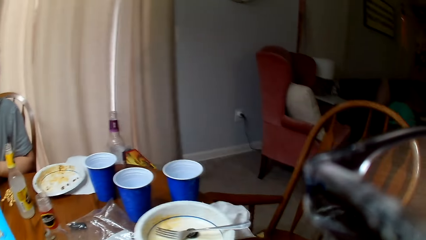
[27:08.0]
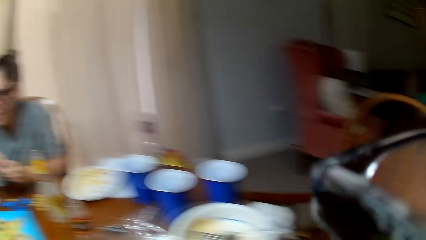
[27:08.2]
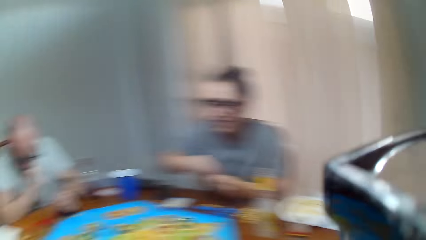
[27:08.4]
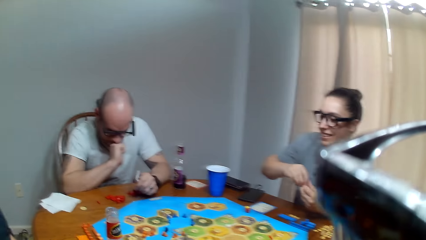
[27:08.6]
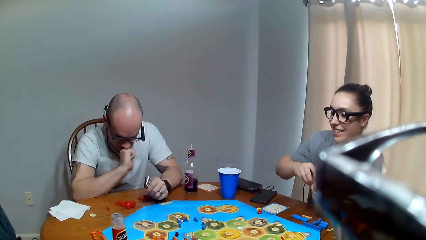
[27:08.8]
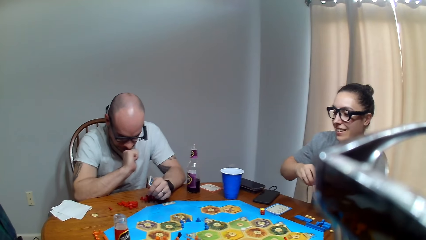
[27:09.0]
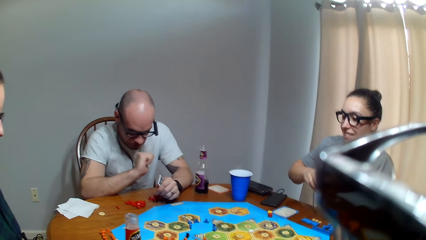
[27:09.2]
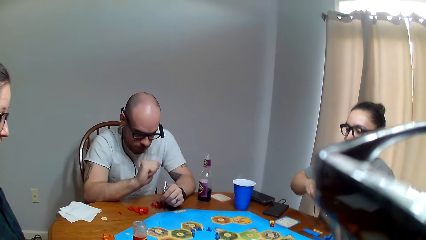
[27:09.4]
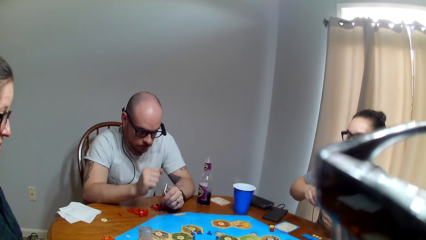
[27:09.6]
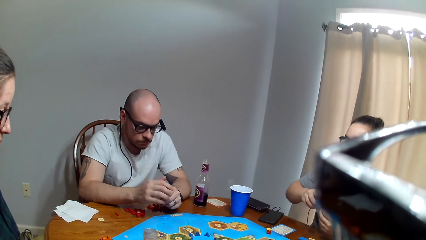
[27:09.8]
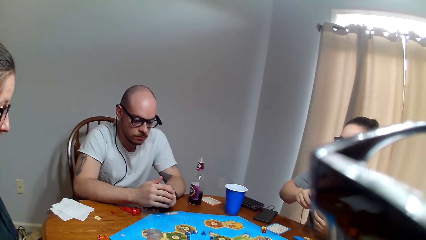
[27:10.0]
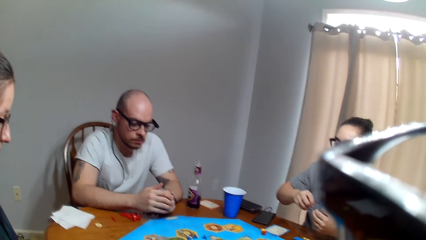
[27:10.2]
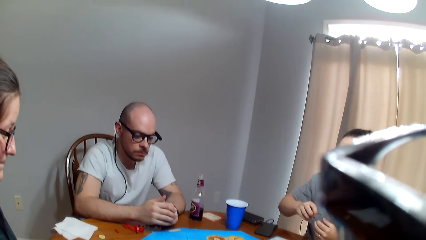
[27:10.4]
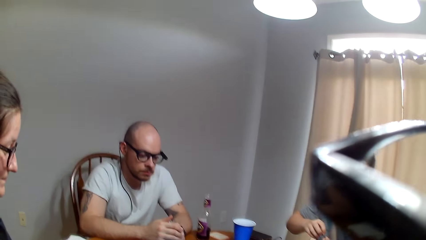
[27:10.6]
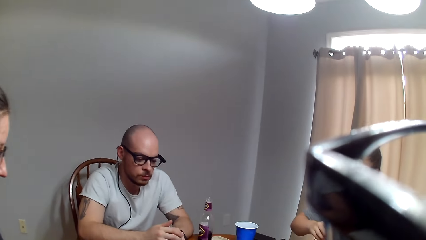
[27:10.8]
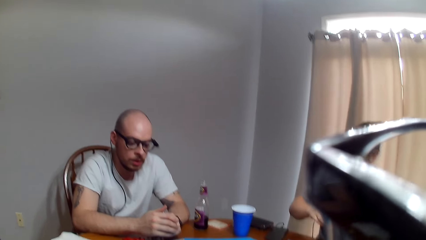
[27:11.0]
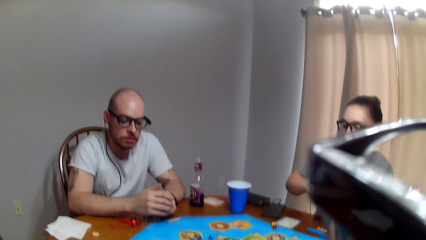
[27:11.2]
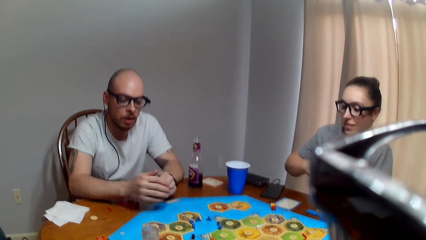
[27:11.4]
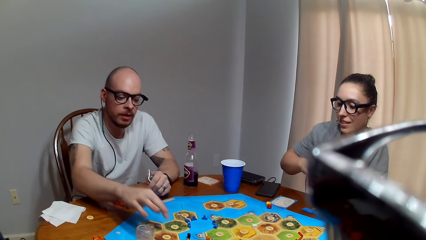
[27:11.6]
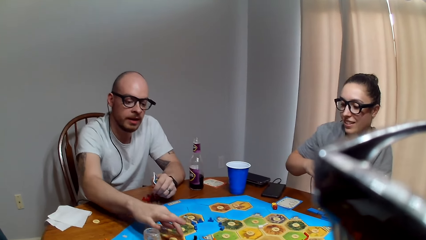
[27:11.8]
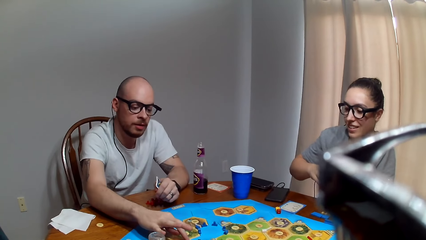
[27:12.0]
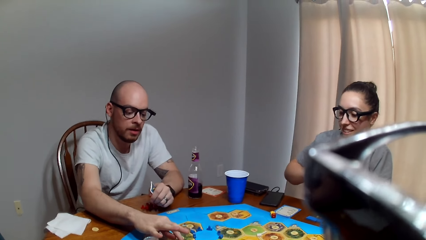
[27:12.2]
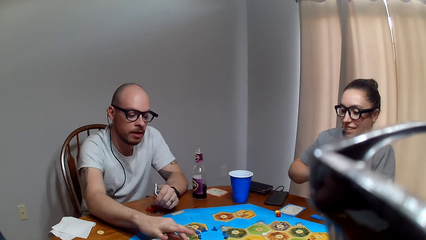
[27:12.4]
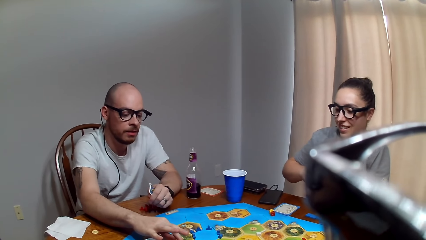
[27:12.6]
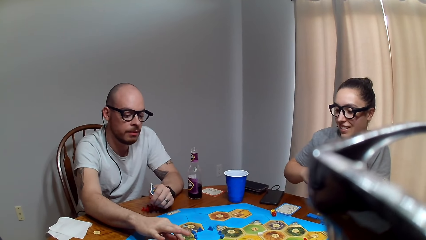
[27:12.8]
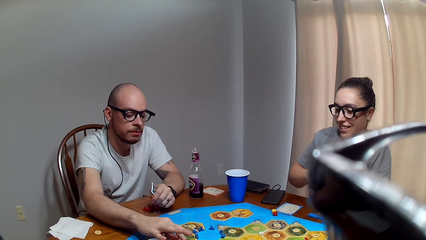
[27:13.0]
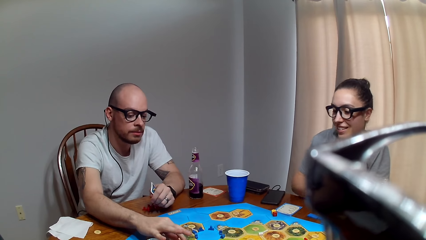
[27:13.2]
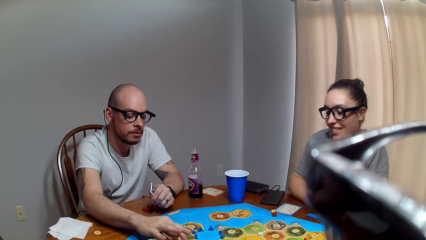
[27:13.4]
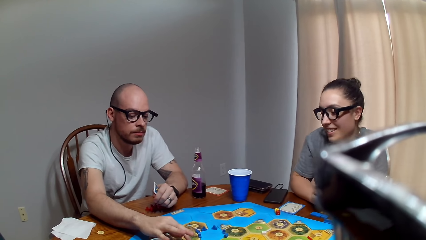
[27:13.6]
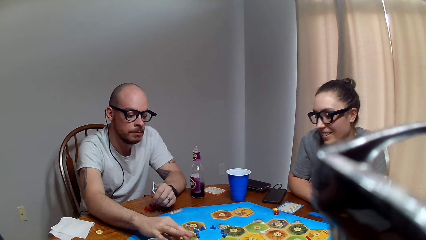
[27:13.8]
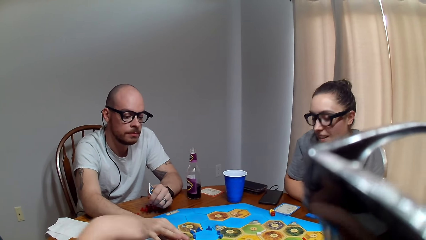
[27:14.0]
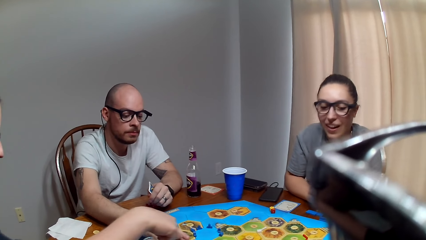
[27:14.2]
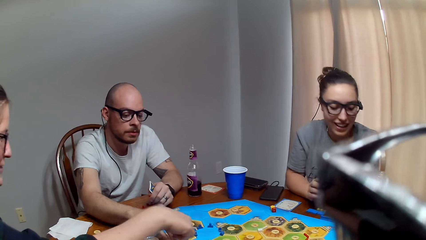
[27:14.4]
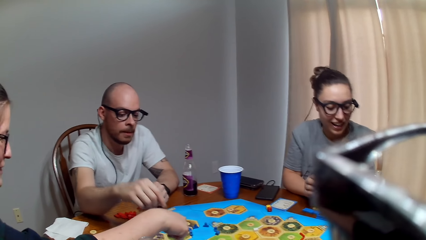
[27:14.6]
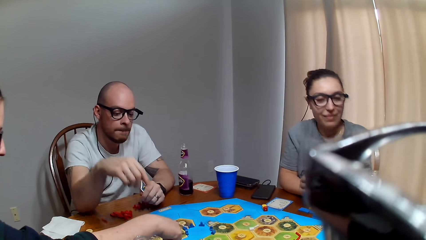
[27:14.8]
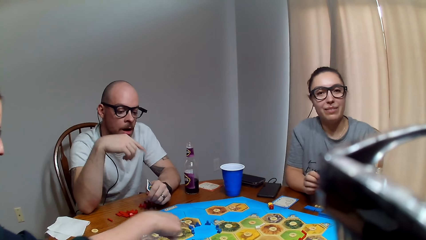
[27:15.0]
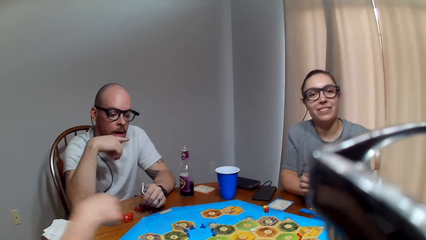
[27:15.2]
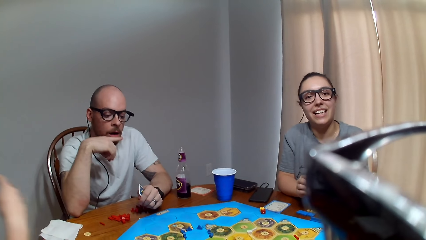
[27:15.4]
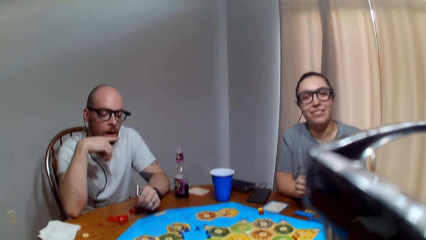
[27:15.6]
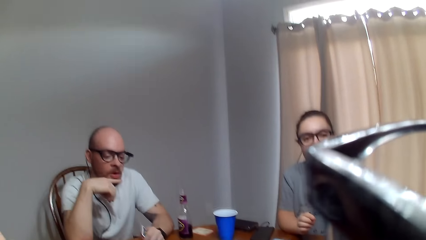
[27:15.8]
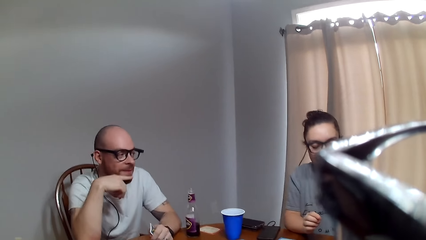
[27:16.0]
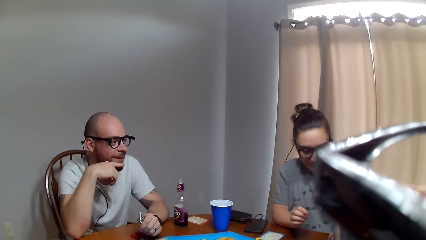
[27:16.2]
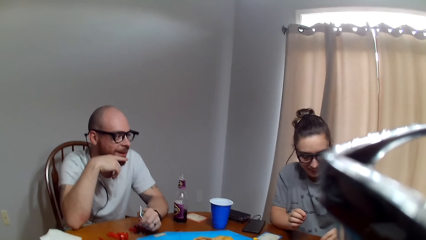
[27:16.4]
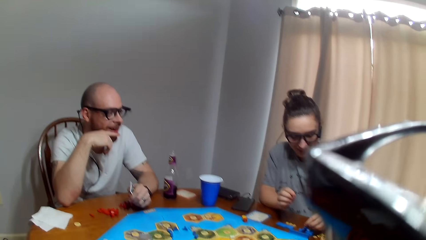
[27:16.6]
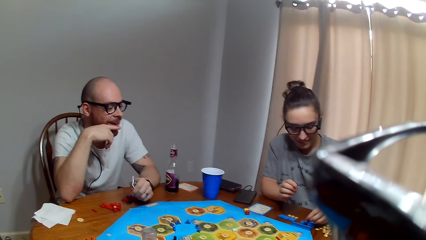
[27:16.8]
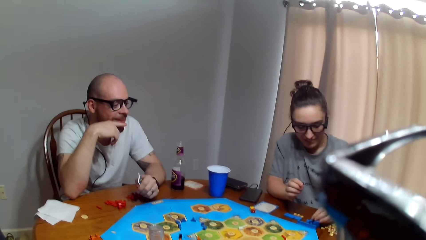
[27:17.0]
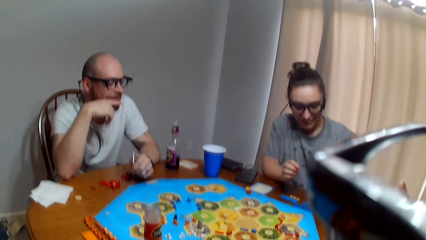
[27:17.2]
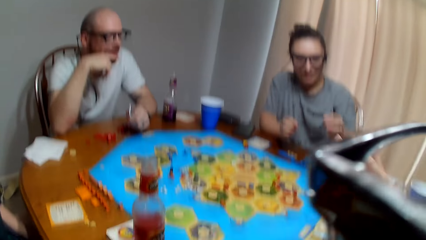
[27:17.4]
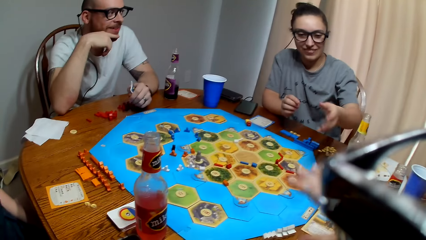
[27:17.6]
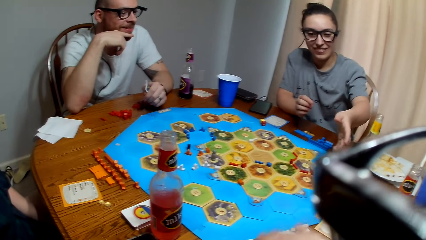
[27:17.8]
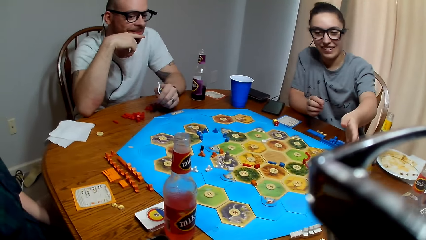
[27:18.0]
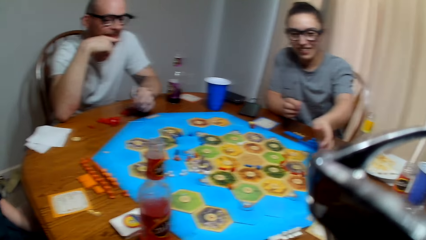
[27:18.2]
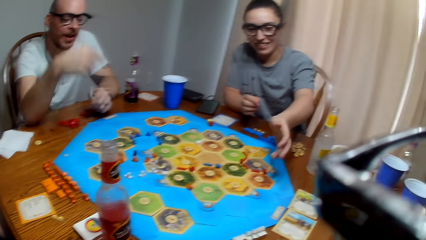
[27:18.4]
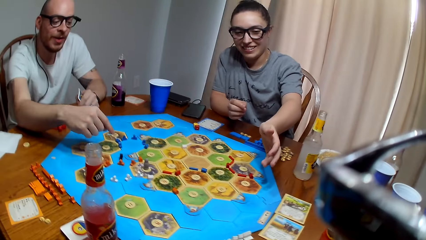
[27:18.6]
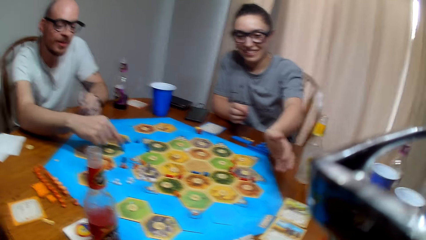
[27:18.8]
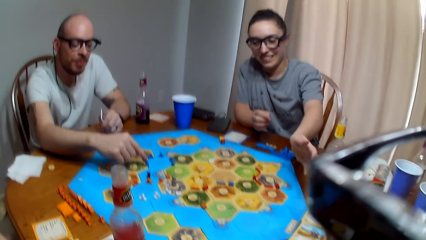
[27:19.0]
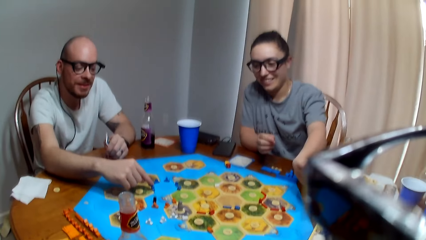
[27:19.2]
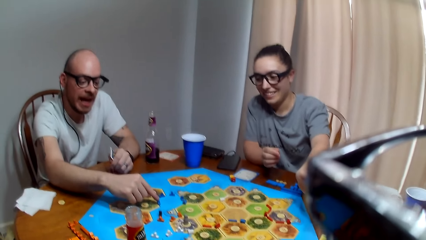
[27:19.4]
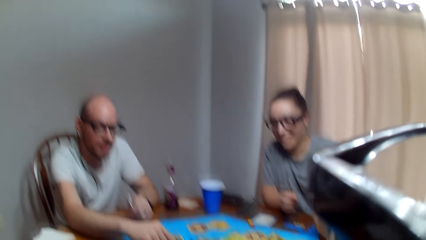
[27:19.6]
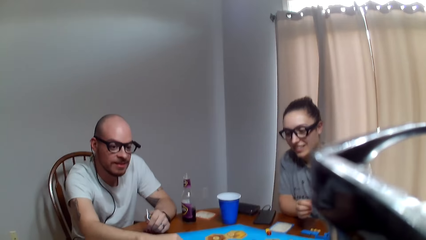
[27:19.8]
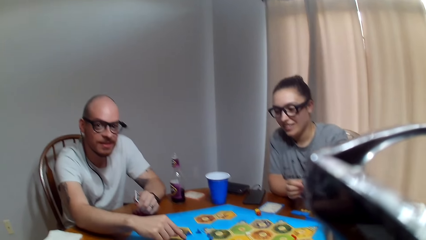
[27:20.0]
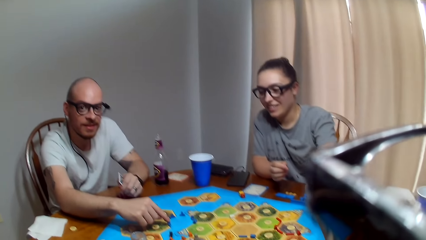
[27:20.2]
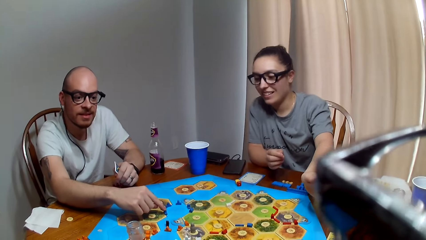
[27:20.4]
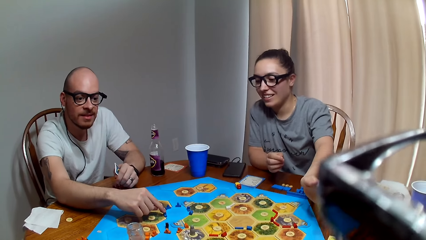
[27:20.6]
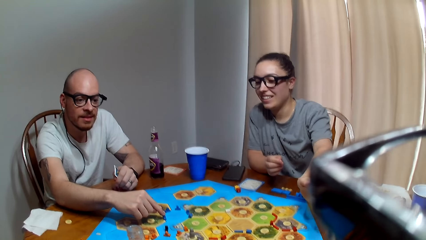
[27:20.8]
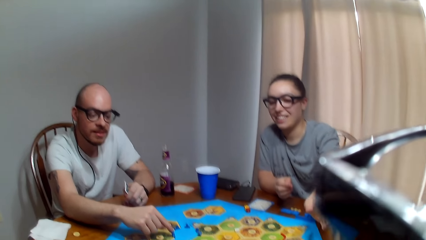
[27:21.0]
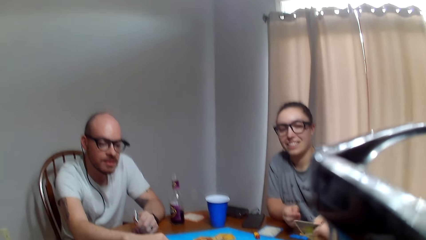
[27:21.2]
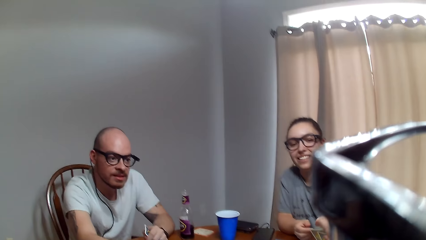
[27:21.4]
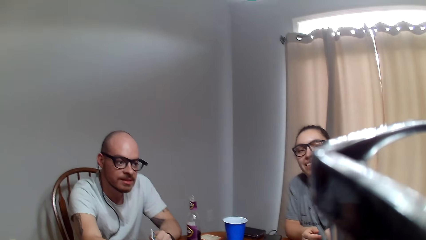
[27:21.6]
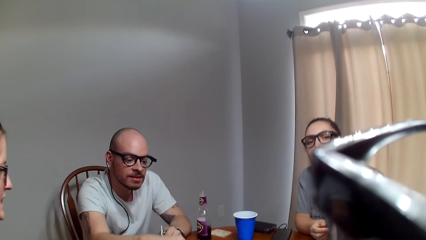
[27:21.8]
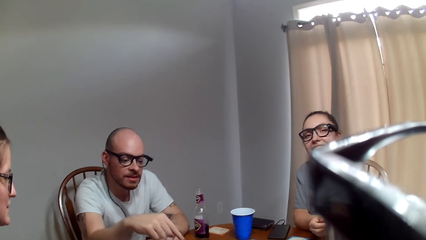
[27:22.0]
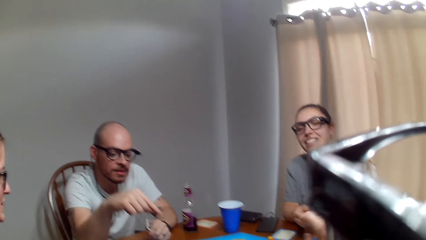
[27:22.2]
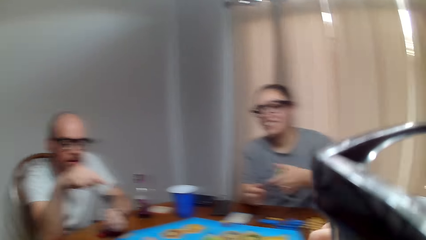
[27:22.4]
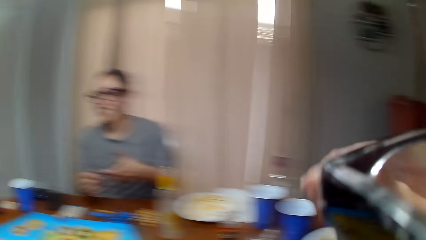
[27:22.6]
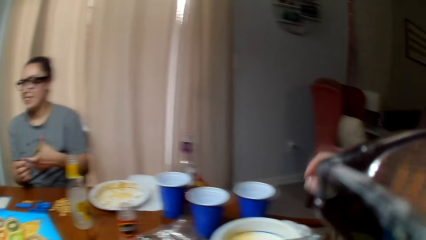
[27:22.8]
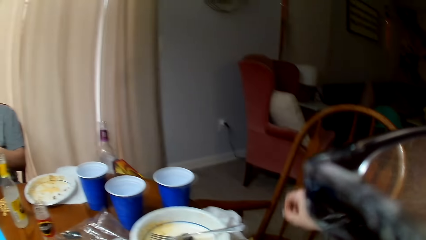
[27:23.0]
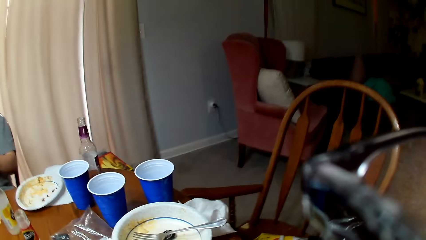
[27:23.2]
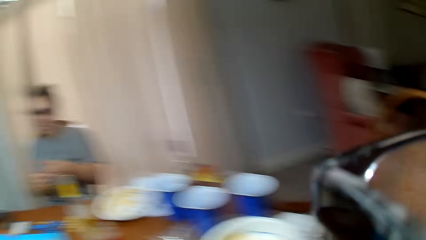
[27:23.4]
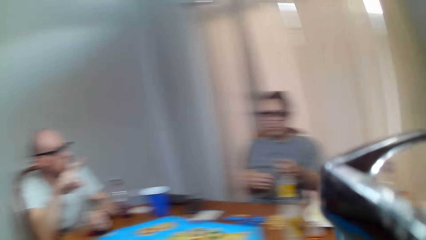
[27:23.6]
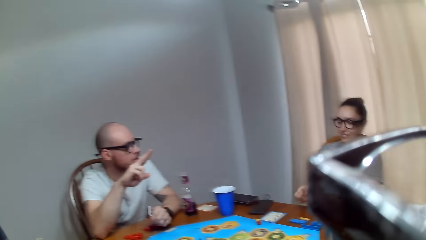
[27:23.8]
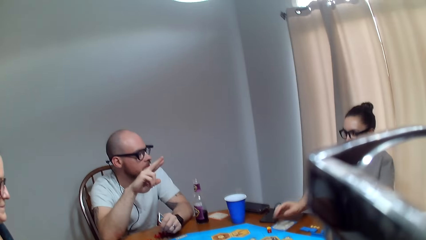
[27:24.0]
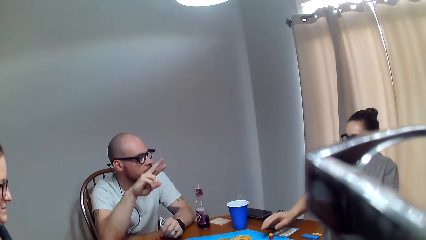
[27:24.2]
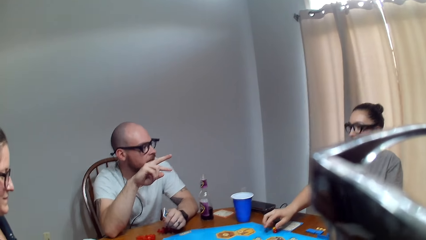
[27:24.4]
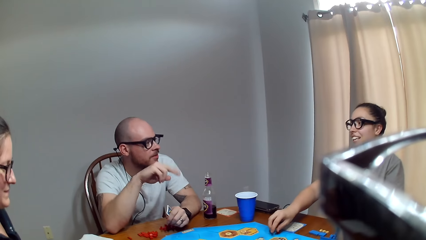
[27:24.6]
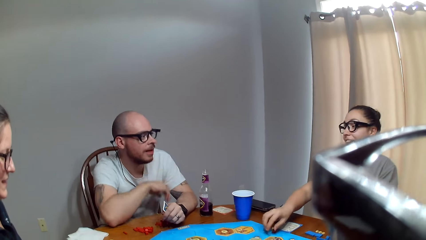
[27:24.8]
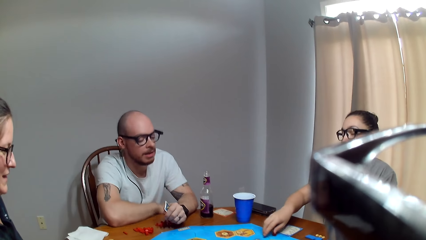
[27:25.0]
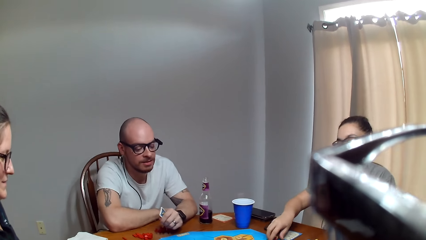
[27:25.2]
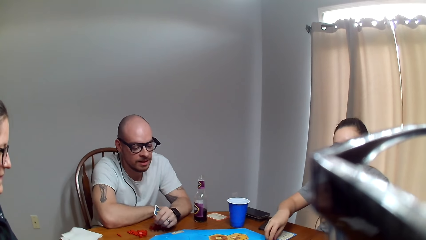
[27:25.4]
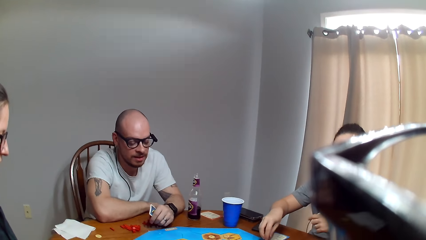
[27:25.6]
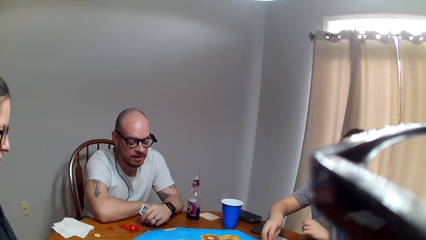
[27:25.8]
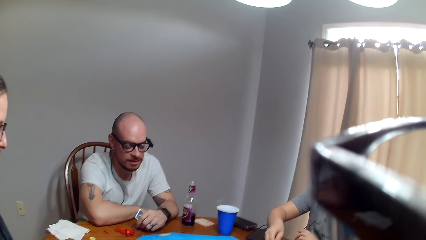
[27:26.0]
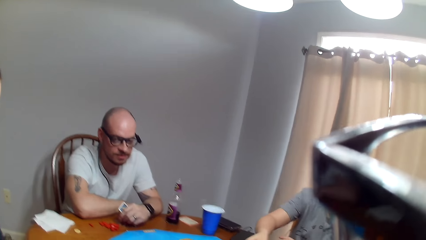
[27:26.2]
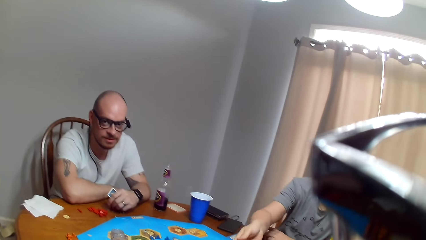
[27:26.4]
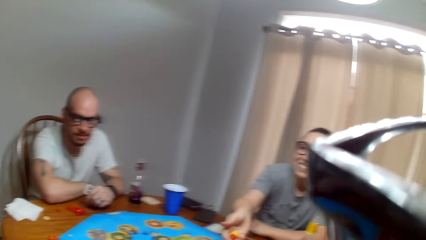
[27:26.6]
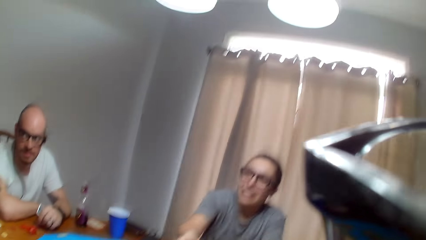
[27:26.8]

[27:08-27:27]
The camera wearer looks around. A man speaks to a woman. The man points on the board and moves a chip on the game board. The woman speaks to the man. The man makes a remark. Another woman touches the peg. The man talks to the camera wearer. The camera wearer responds to the man. They hand over a card to the other woman. The first woman speaks to the man. The camera wearer turns around. The man speaks to the other woman. The other woman picks up the dice on the game board and responds to the man. The first woman responds to the man. The man speaks to the other woman.
